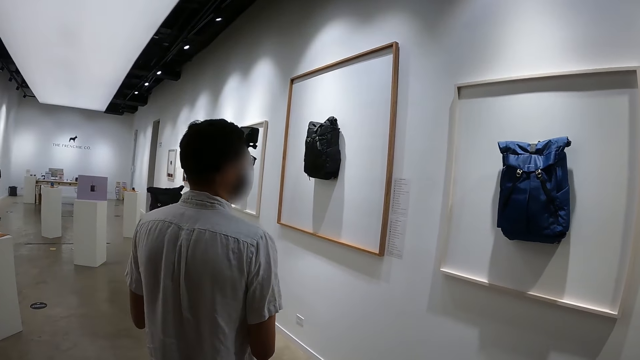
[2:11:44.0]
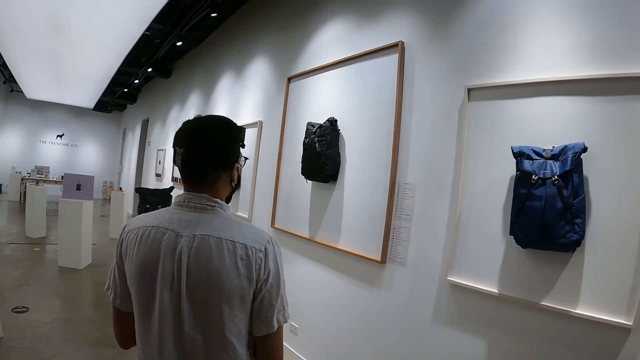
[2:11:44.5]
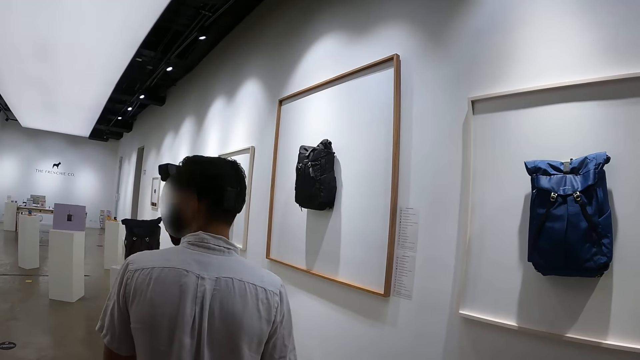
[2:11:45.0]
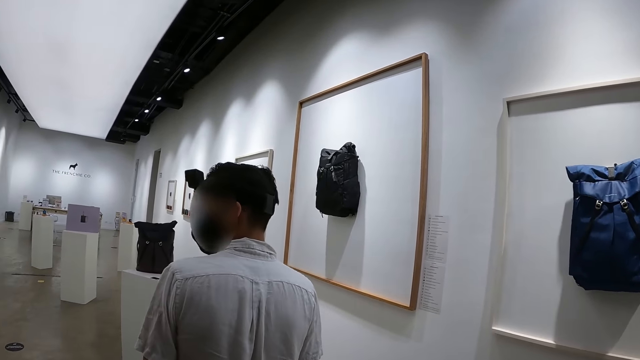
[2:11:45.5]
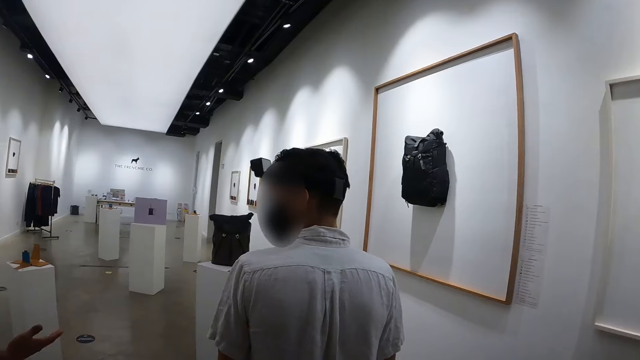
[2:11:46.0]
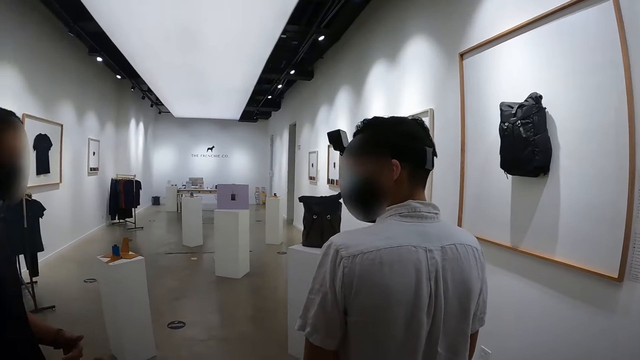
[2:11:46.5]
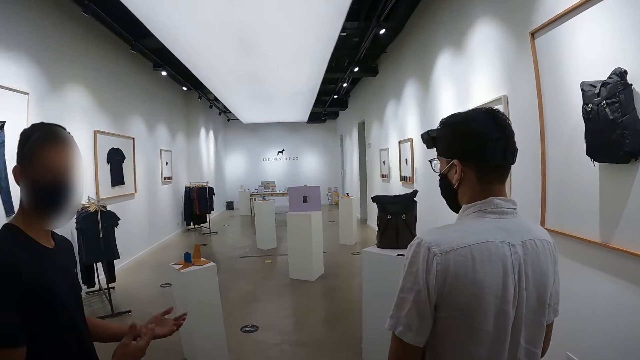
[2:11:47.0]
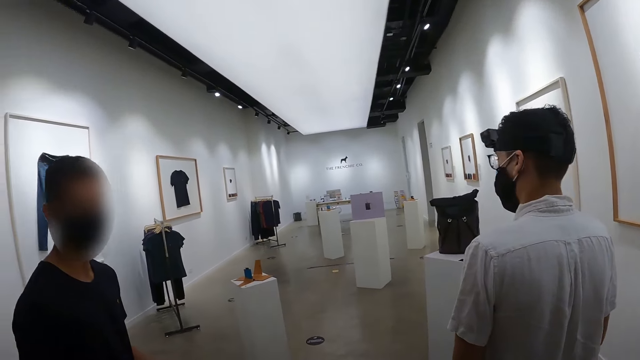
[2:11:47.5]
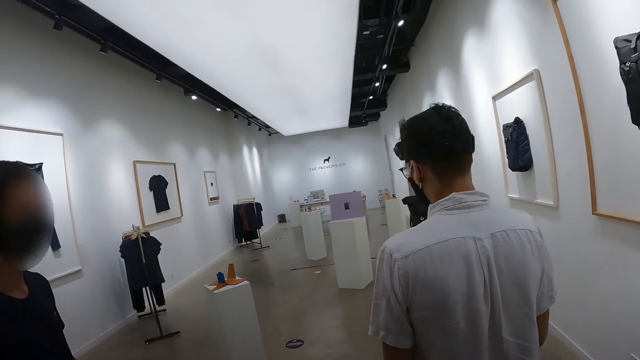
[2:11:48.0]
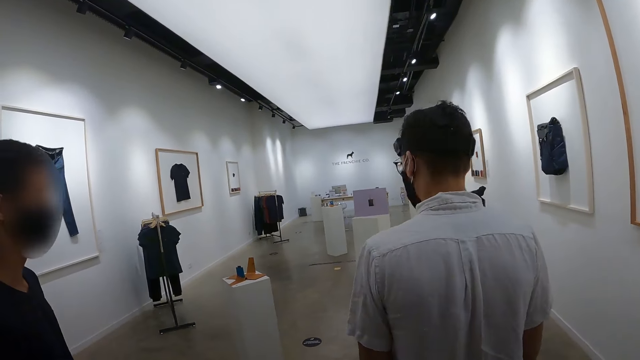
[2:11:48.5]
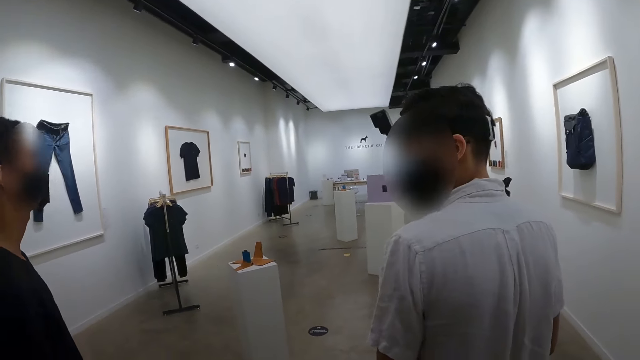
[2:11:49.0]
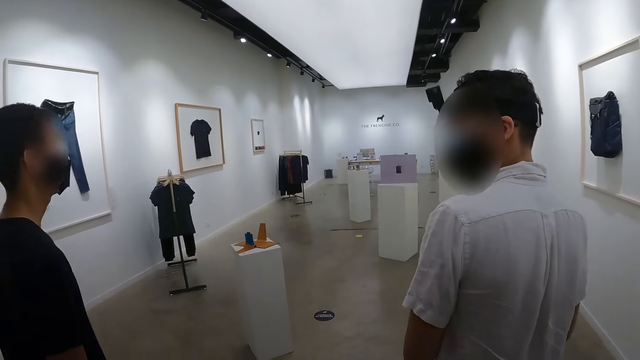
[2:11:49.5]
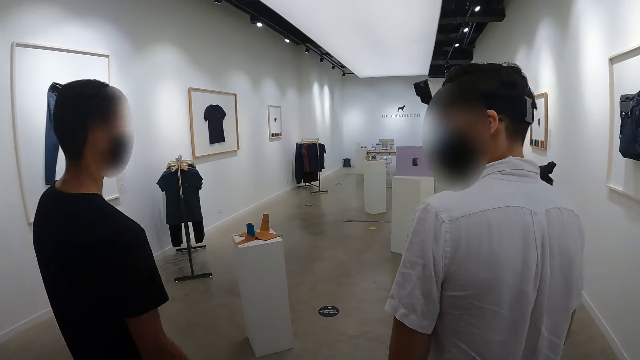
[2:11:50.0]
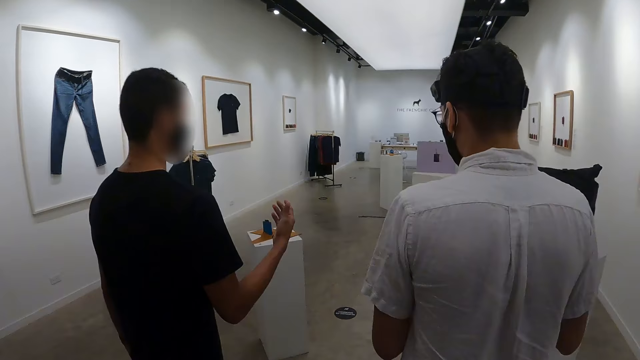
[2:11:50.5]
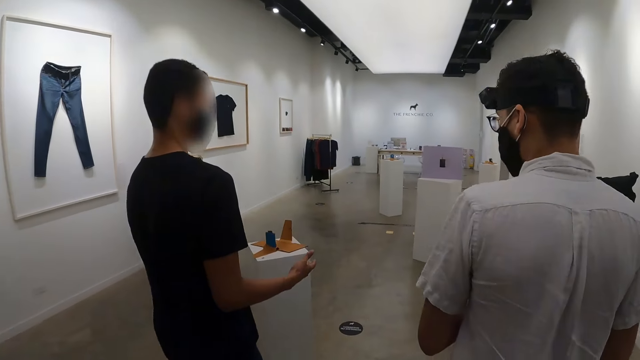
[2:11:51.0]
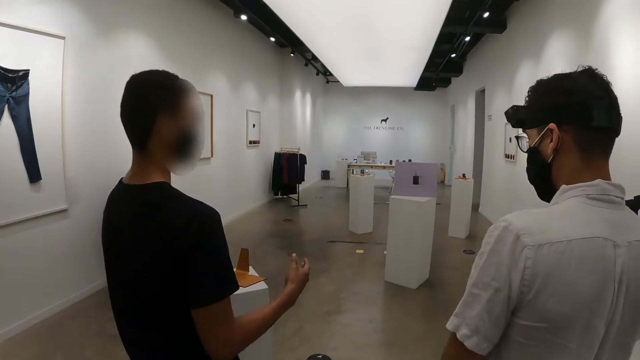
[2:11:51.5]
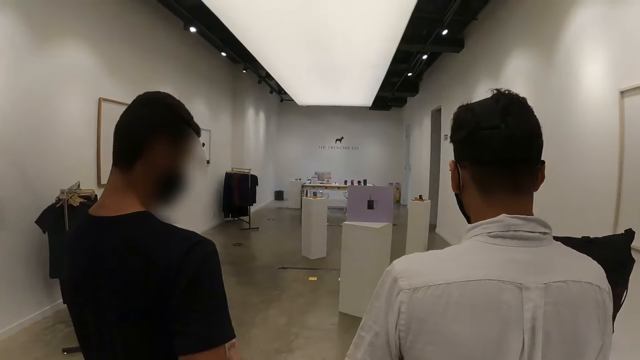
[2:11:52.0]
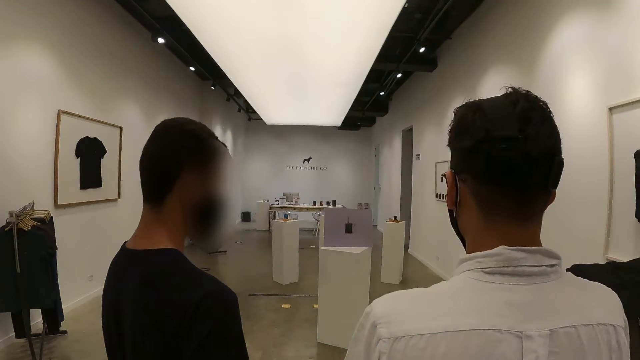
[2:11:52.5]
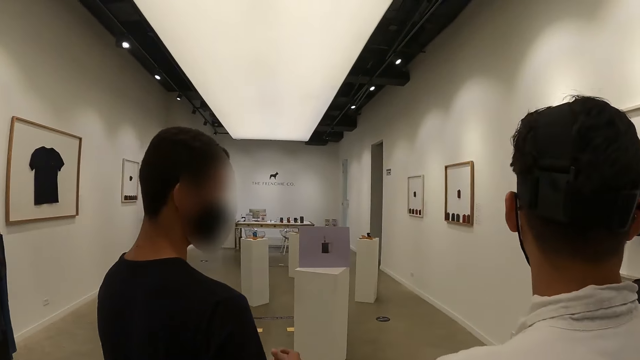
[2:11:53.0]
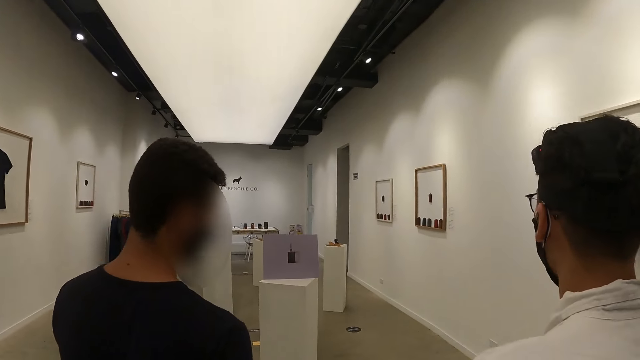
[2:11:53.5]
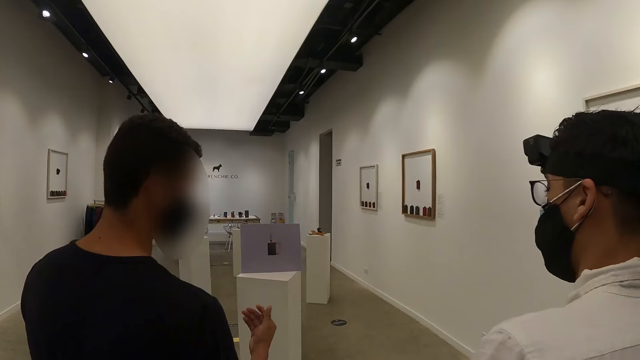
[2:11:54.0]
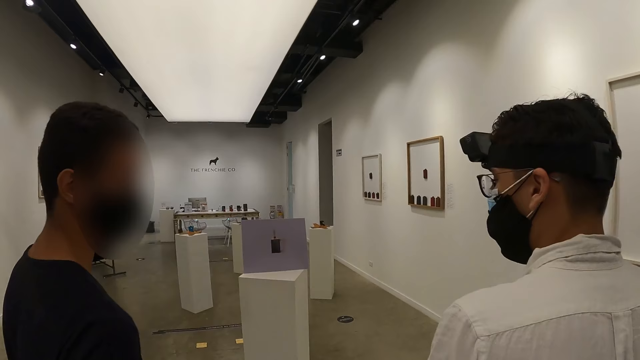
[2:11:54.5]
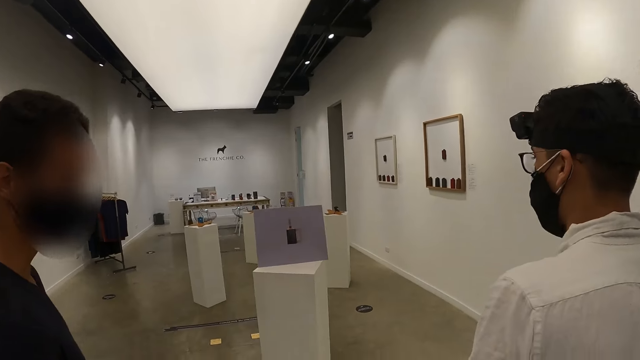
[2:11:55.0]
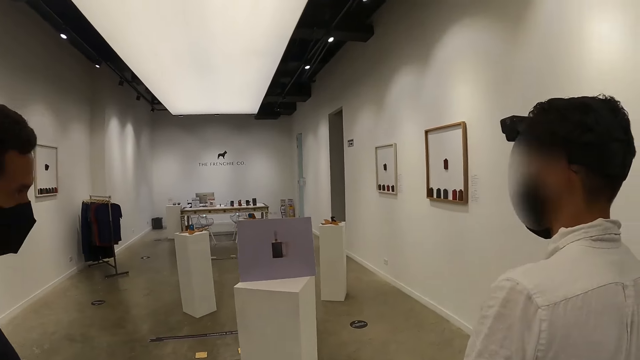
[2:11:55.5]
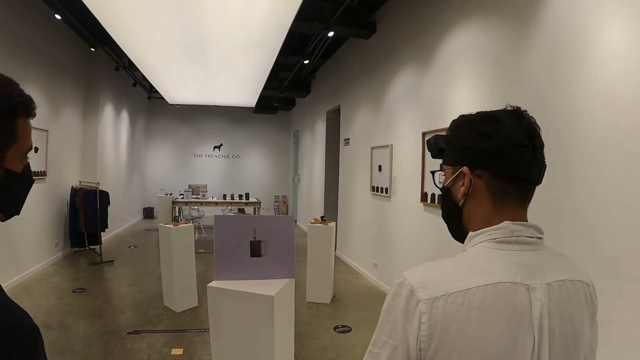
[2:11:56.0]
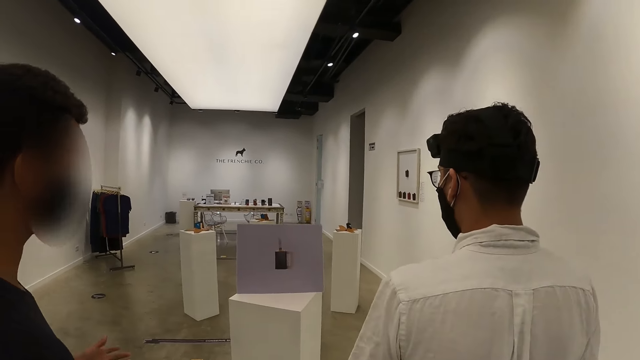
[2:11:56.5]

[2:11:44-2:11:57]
The camera wearer looks at the displayed bags. A man interacts with the camera wearer and another man. The camera wearer walks with the other man and the first man in the augmented store.

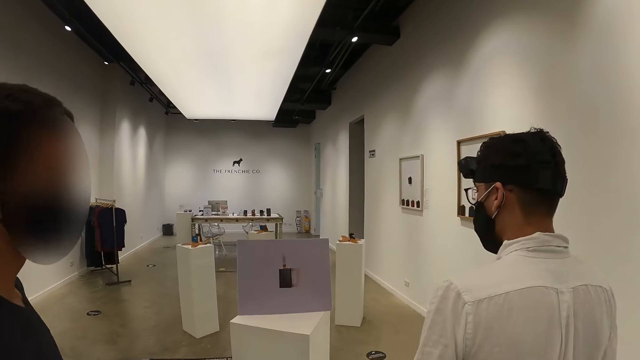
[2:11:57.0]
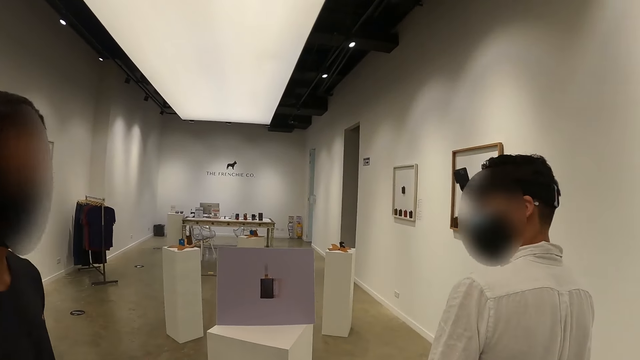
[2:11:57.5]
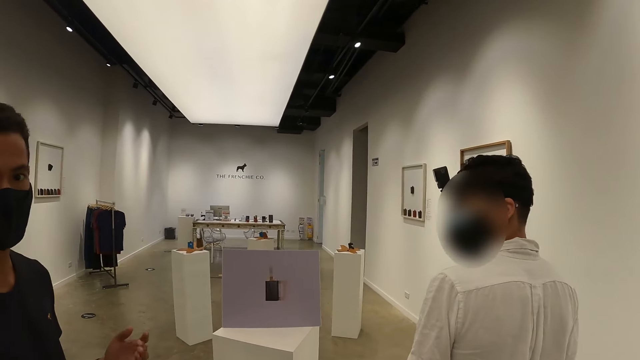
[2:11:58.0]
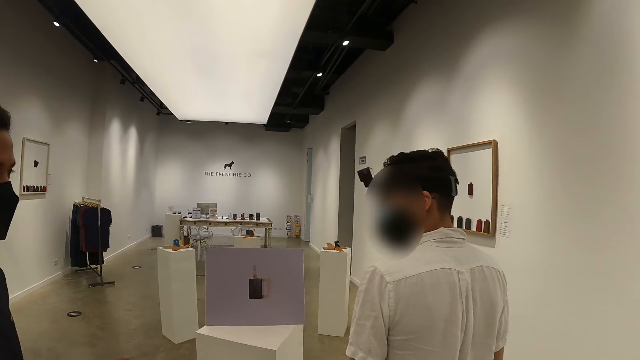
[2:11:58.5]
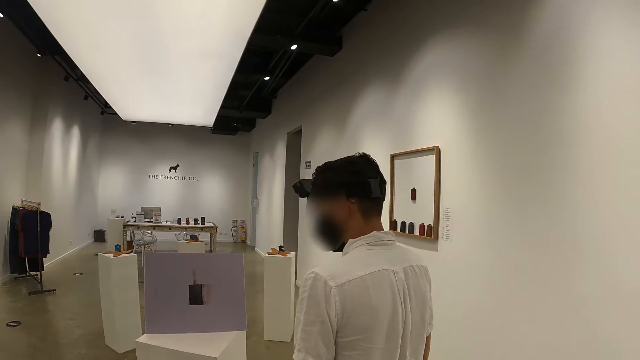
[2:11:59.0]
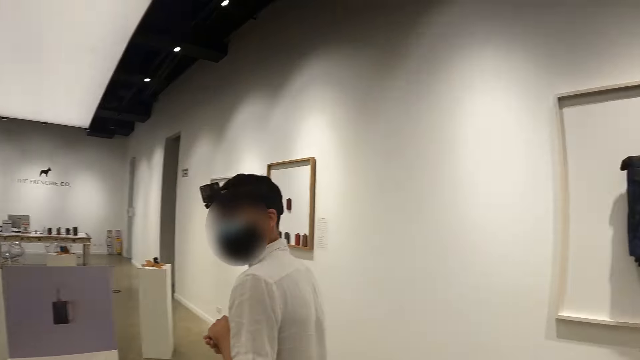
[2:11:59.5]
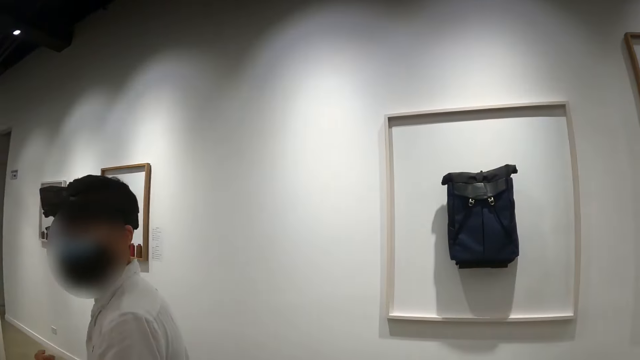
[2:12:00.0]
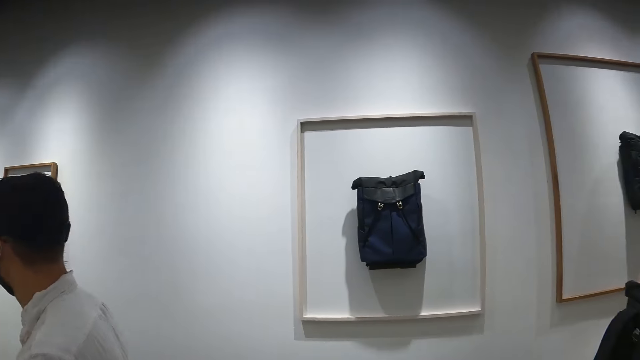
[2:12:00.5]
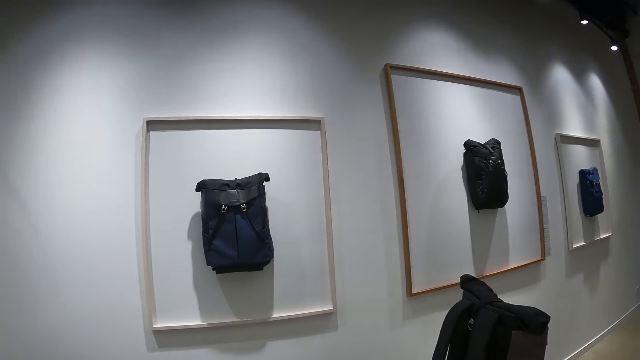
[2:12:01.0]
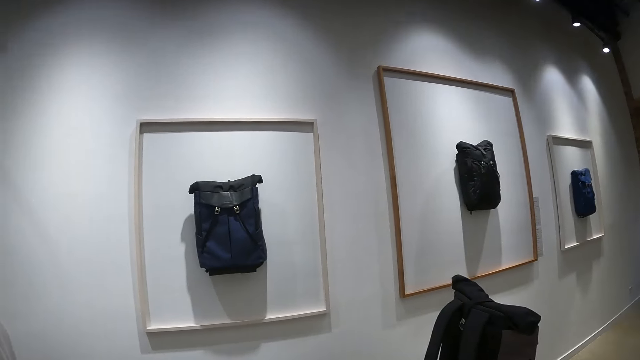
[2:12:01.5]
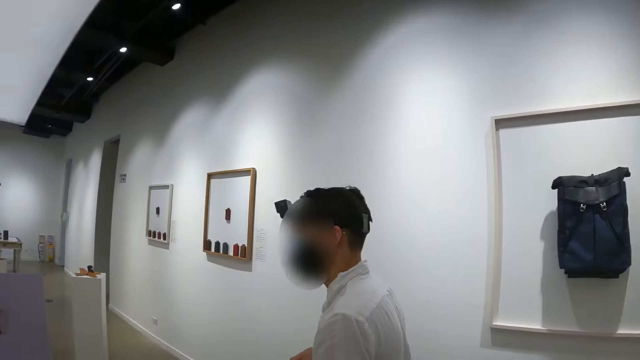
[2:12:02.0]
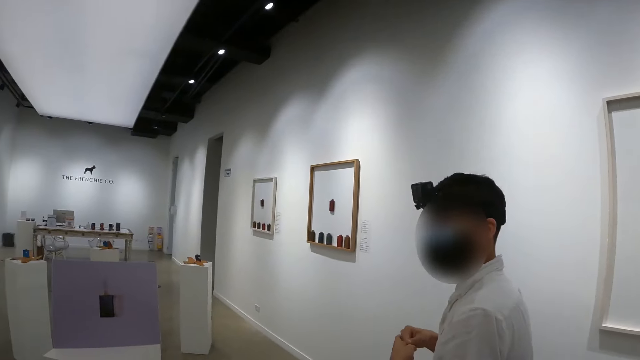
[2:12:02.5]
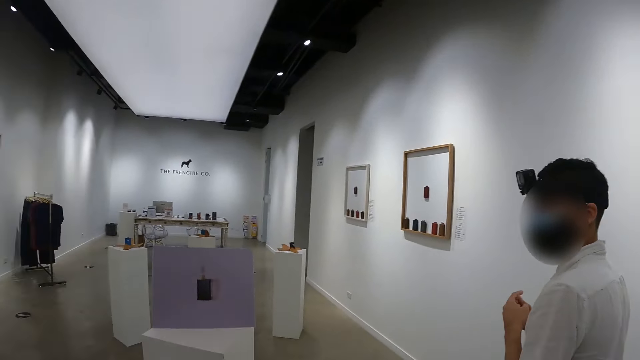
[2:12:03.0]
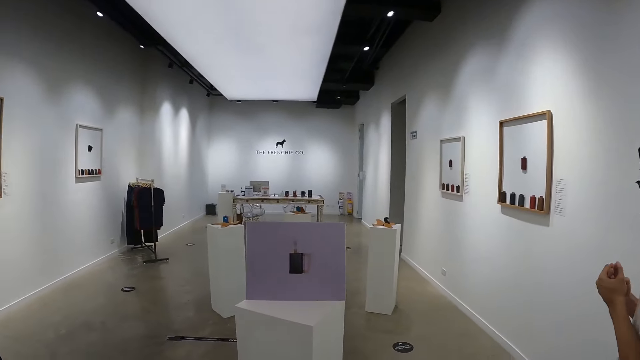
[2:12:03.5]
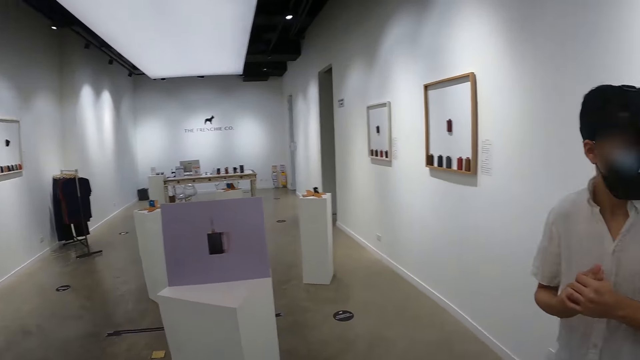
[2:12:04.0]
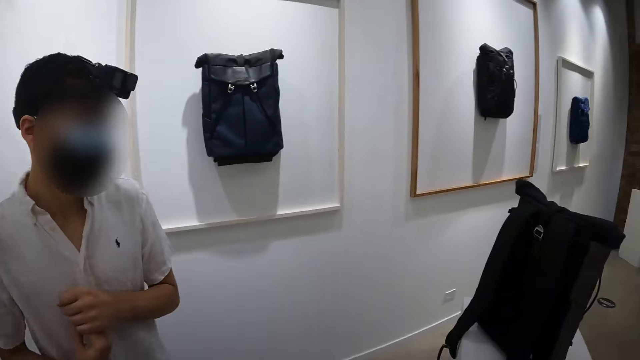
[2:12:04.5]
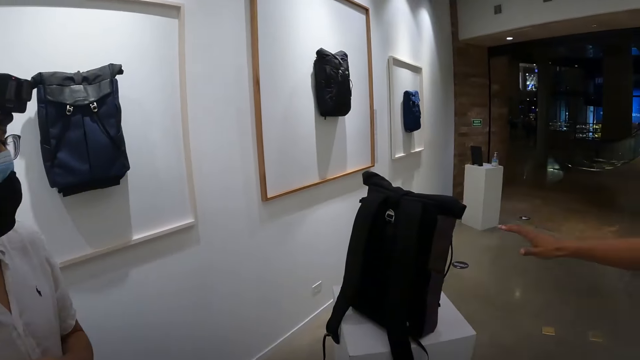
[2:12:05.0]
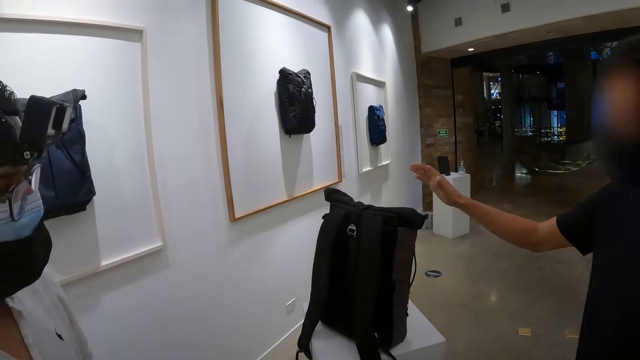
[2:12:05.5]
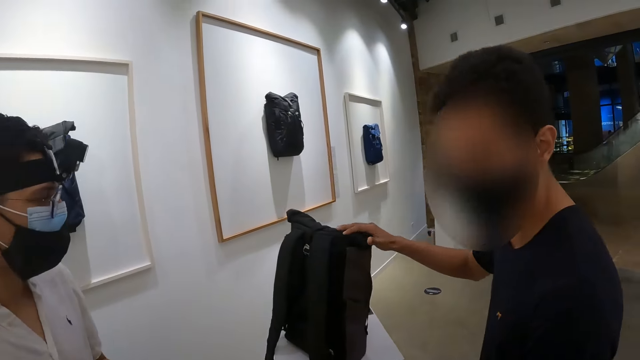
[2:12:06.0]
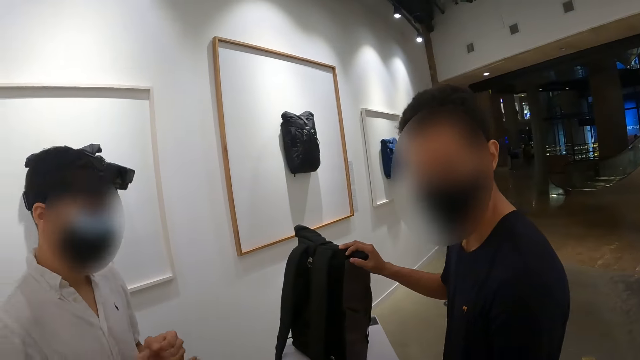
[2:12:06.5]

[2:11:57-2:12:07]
The camera wearer looks at the displayed bags. A man rubs his hands together. Another man touches a bag on a display desk with his right hand.
